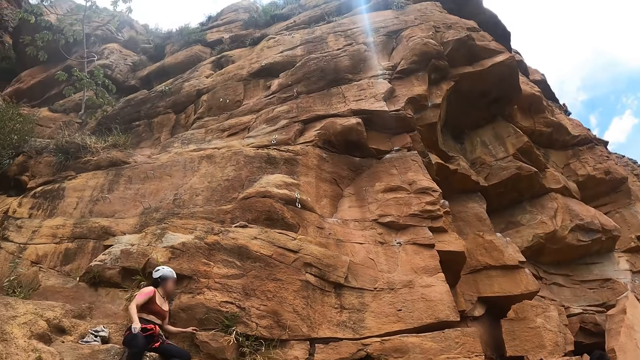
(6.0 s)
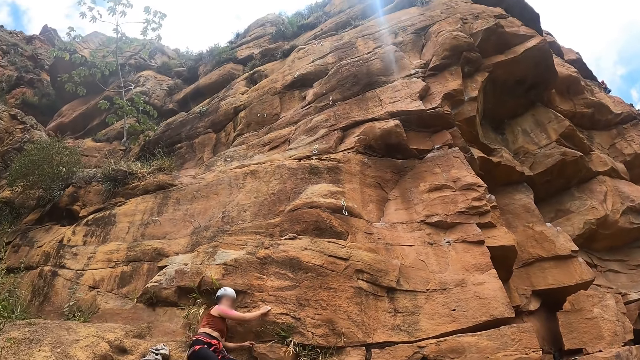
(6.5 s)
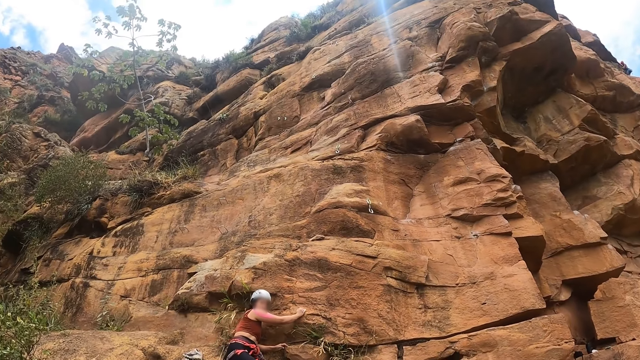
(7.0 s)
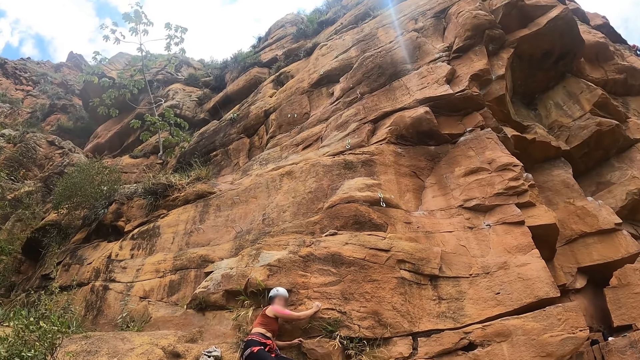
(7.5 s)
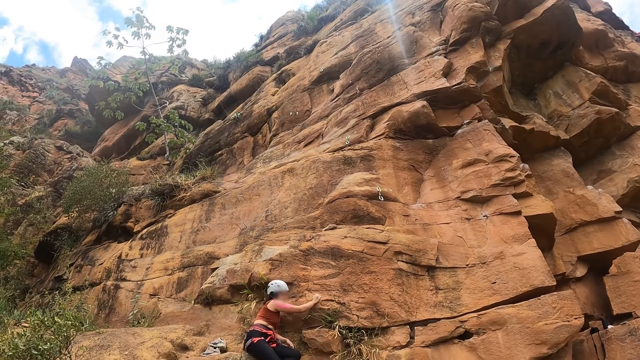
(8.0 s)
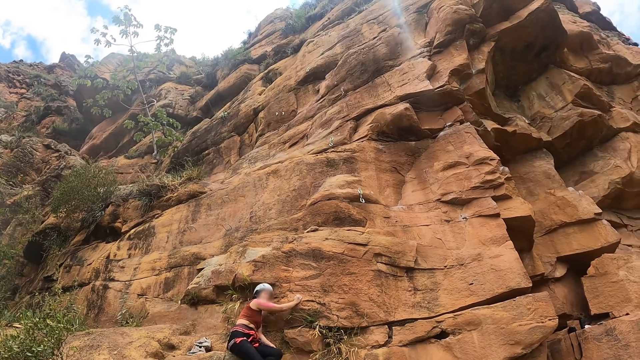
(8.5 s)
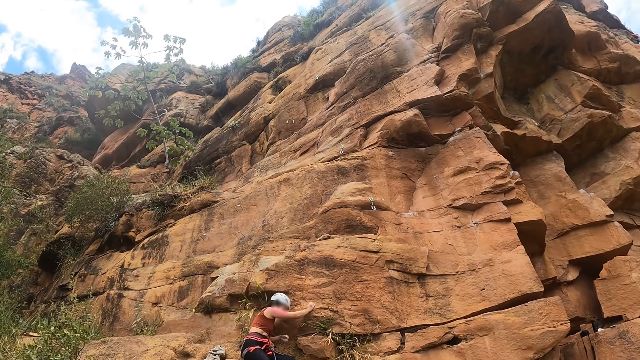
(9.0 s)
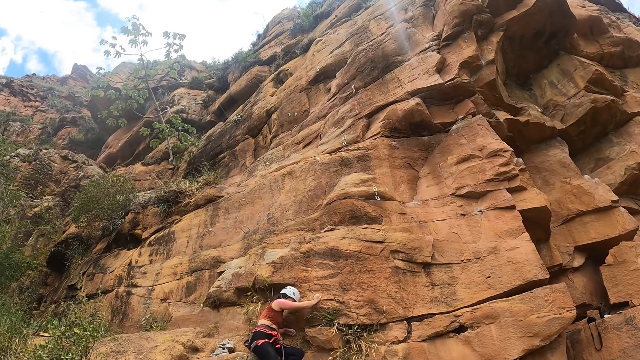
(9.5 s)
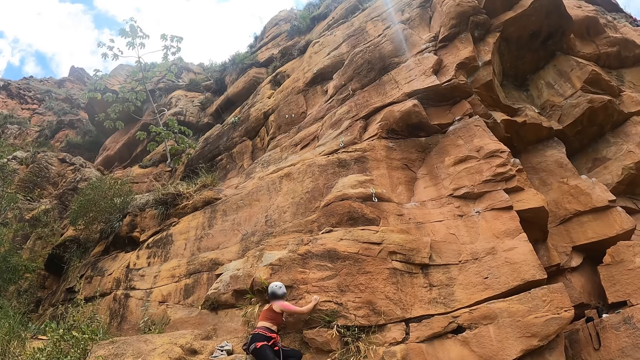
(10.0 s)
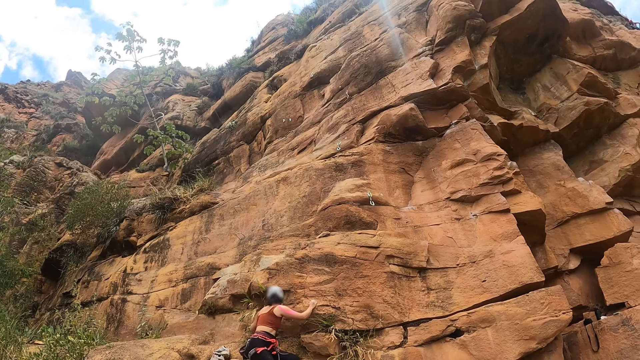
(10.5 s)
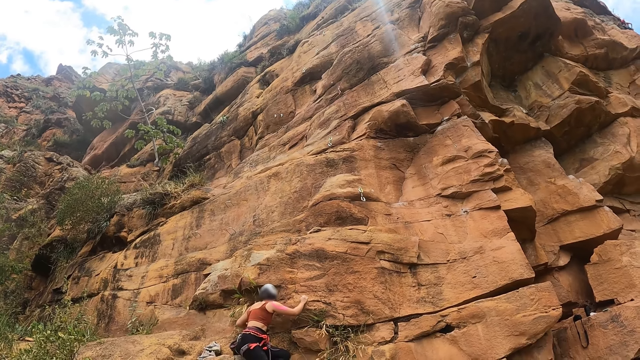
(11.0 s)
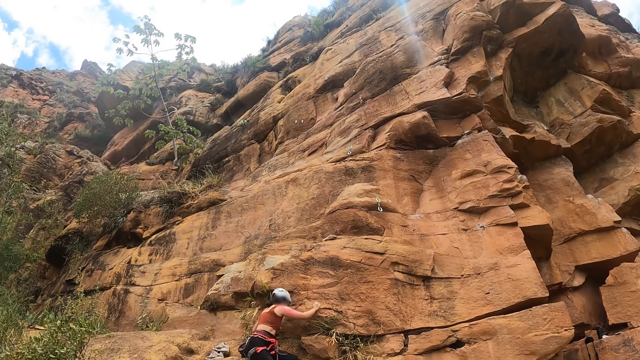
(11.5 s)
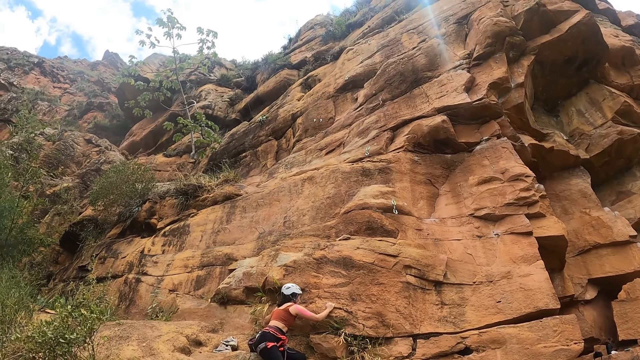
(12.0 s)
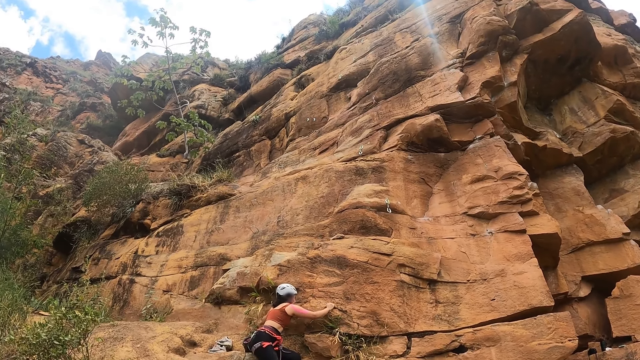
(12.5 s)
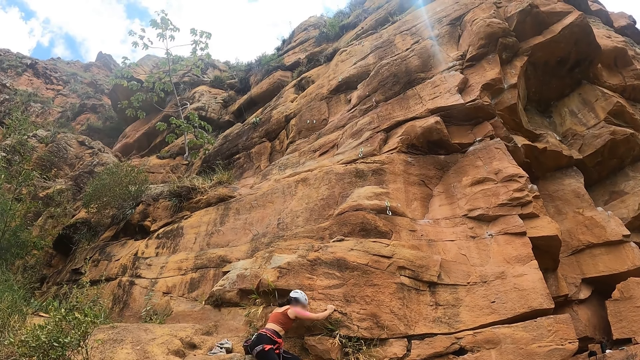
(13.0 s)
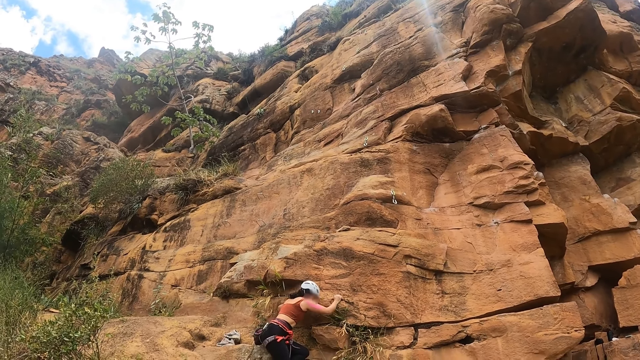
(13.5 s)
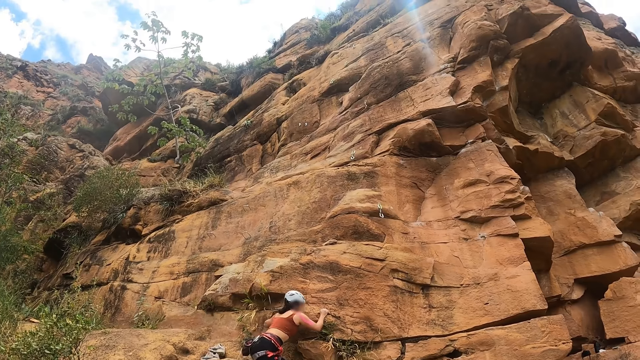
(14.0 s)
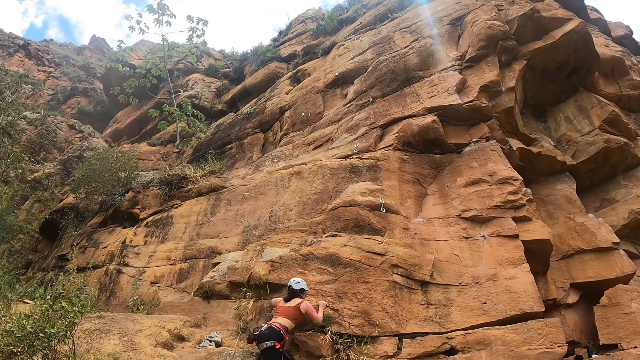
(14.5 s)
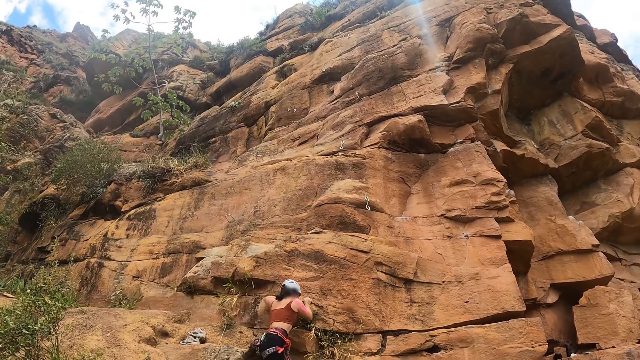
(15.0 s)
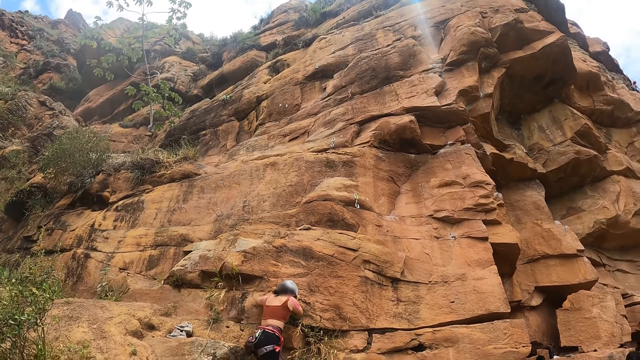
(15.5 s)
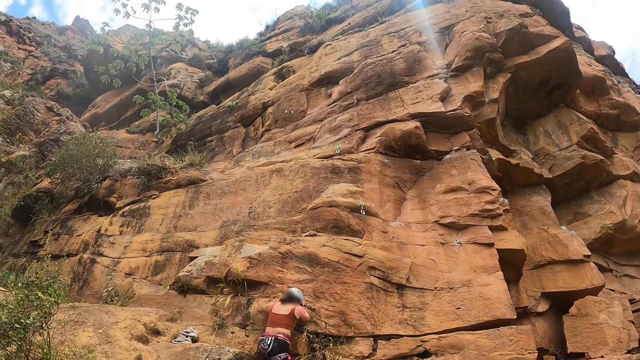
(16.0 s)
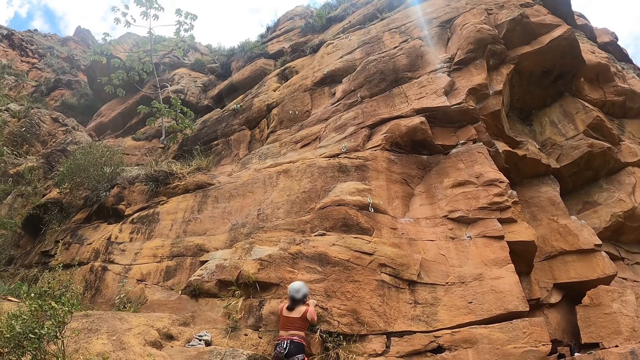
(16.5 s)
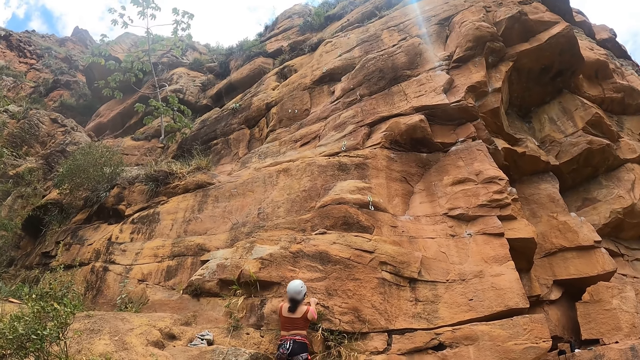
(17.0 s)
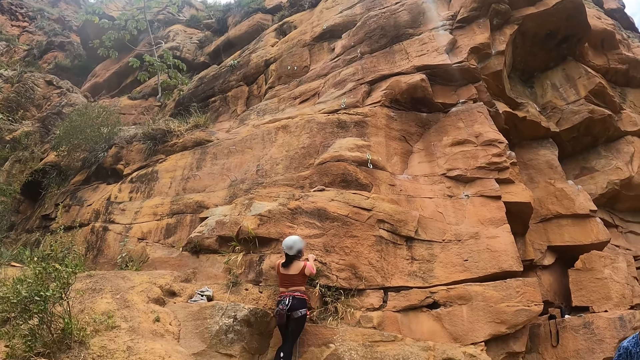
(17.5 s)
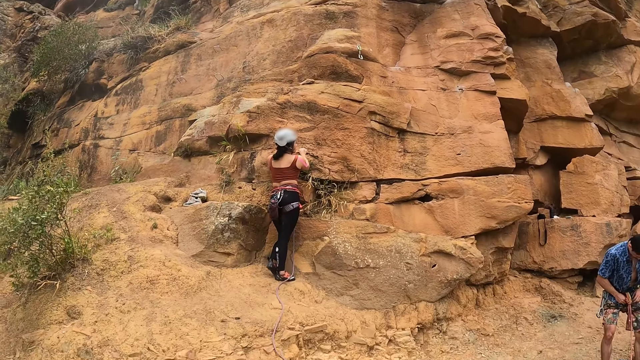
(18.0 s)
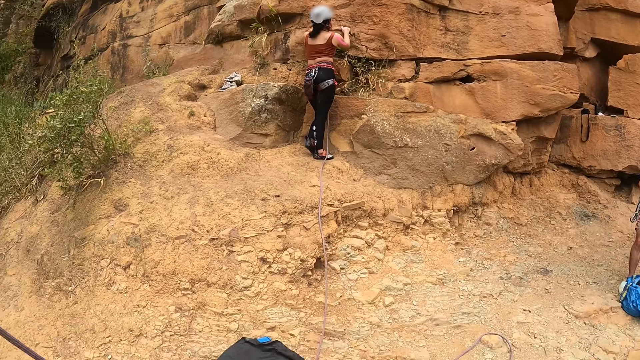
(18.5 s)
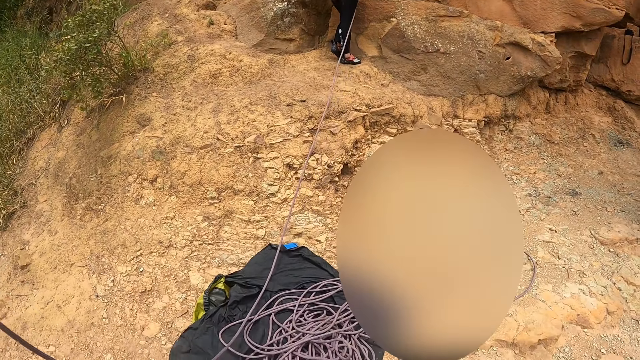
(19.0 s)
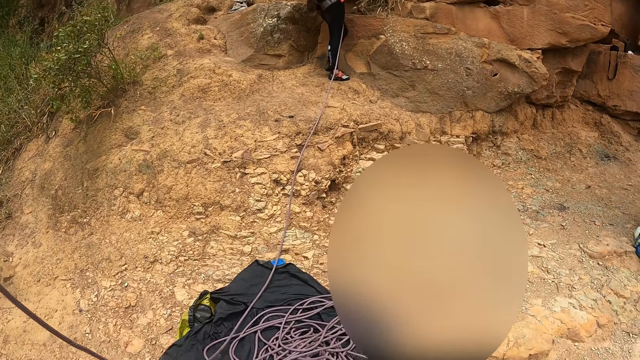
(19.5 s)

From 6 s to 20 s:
A lady looks at the camera wearer. The lady looks at the ground, looks at the rock, looks at the ground, looks at the rock and walks. The camera wearer looks at the rope. The lady looks at the rock. The camera wearer stares around.

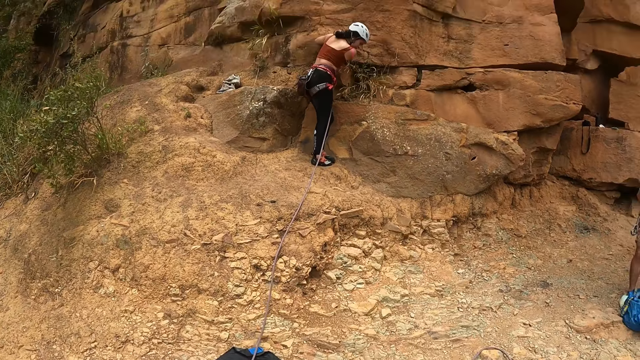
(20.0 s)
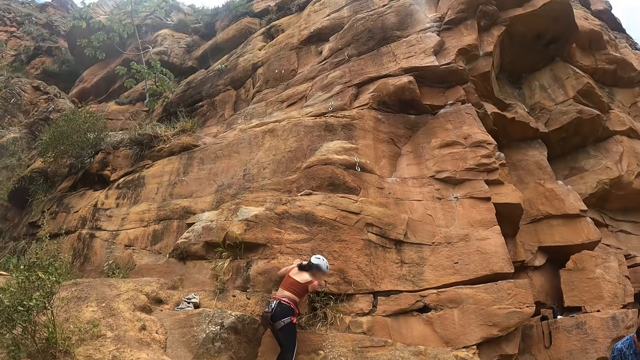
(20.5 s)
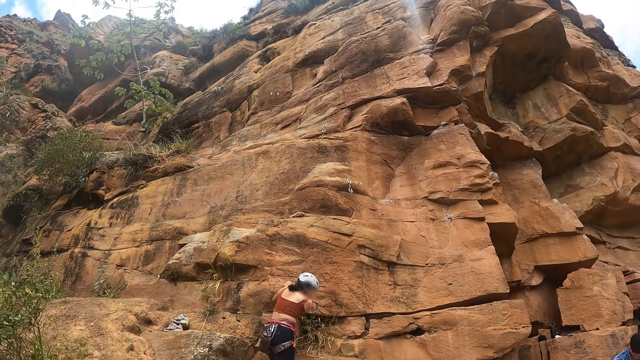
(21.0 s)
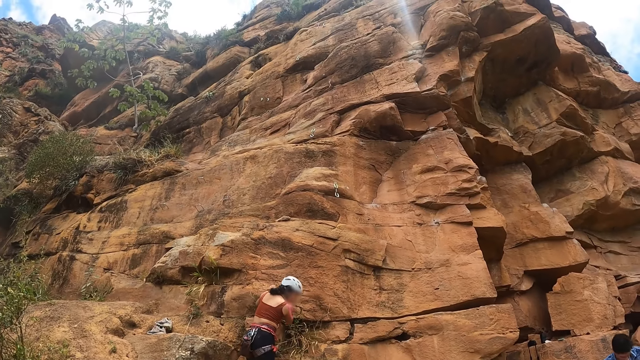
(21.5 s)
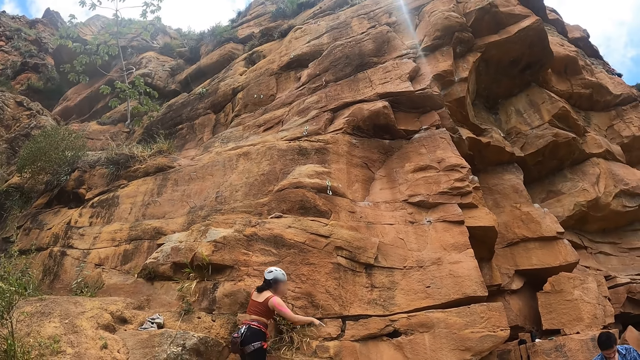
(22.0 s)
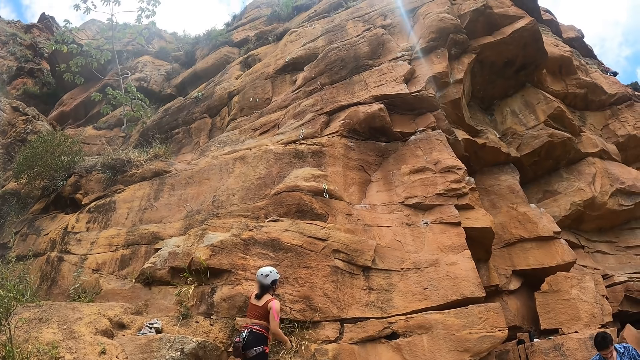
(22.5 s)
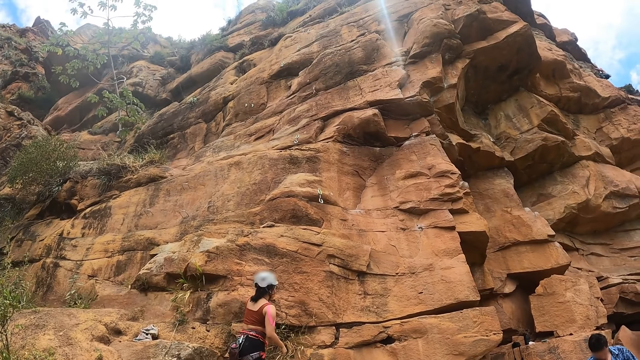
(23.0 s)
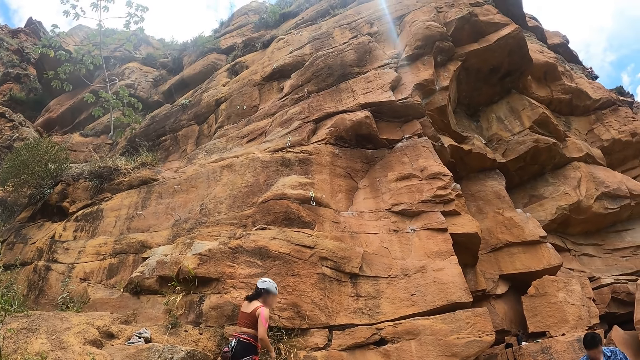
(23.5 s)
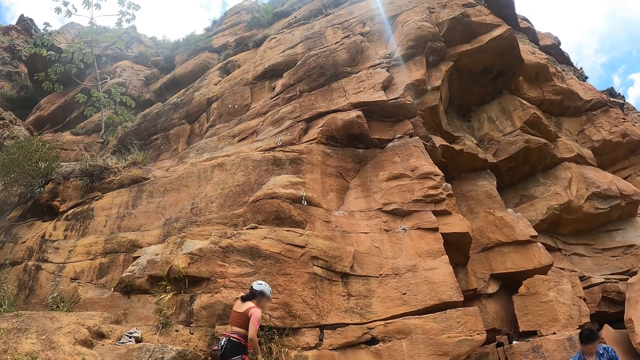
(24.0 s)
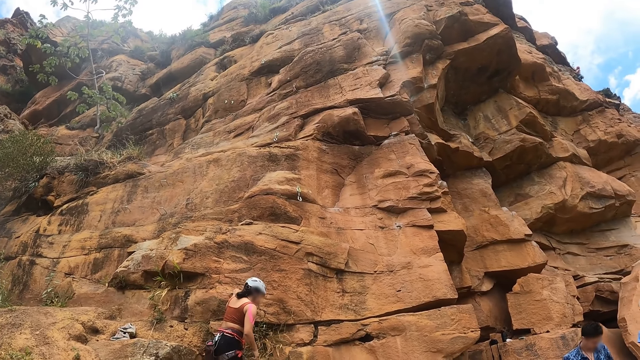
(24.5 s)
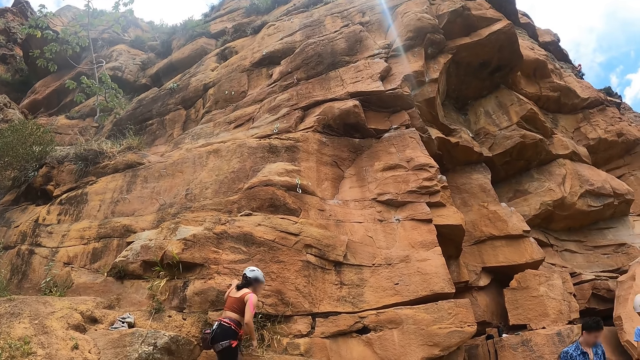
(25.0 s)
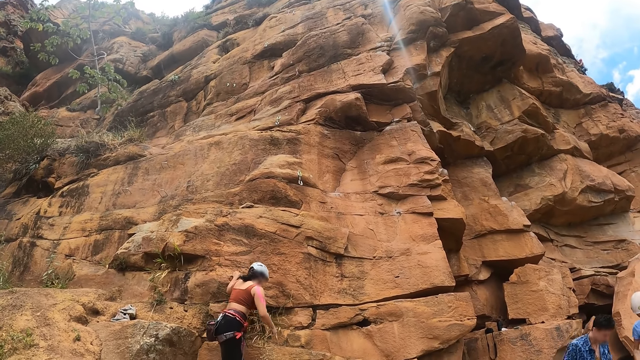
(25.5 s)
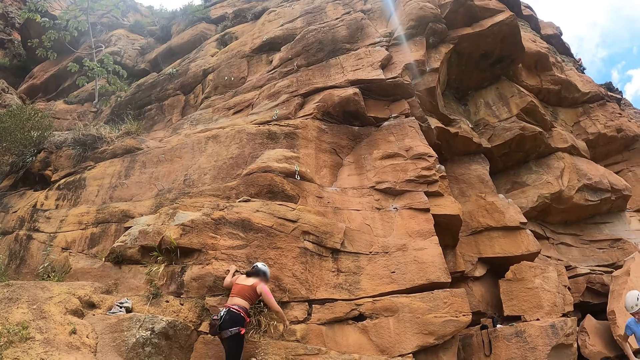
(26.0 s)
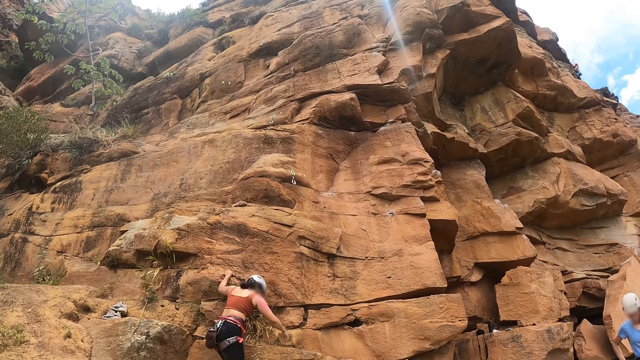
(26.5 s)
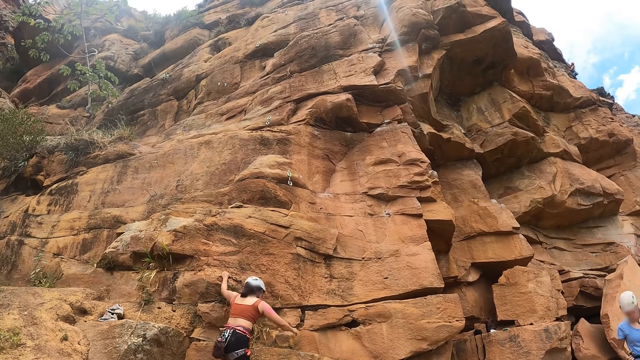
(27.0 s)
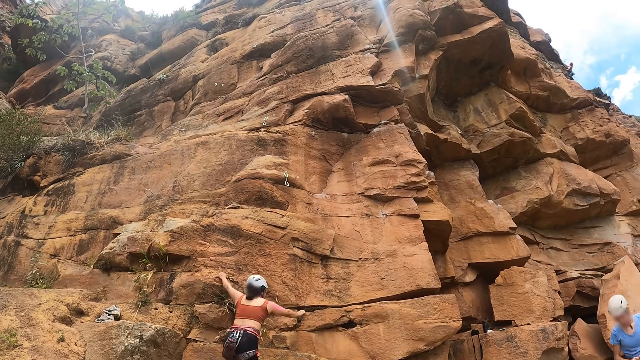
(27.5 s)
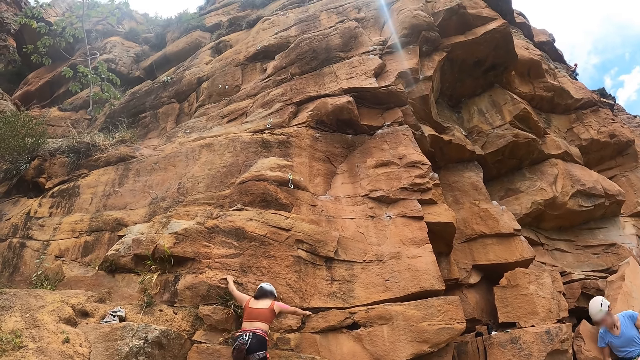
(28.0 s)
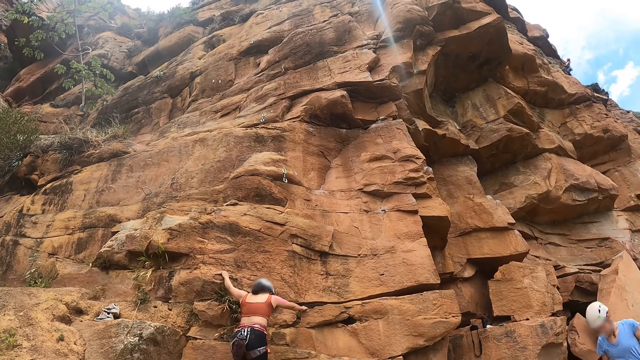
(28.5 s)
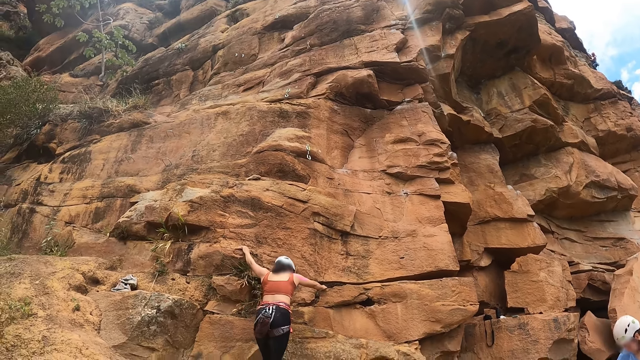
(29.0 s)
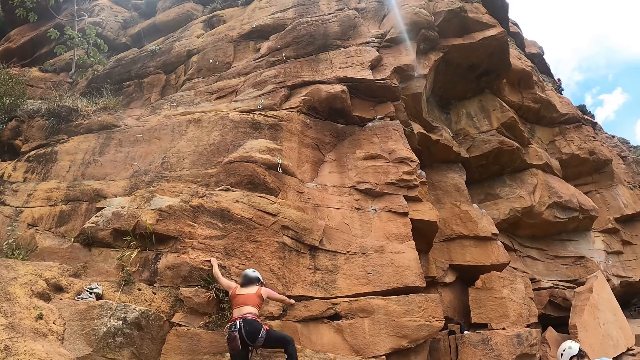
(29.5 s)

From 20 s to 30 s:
The camera wearer looks around the cliff. A lady points a right hand finger, looks at the rock and stares at the ground. The lady grabs the rock with both hands and climbs the cliff.
